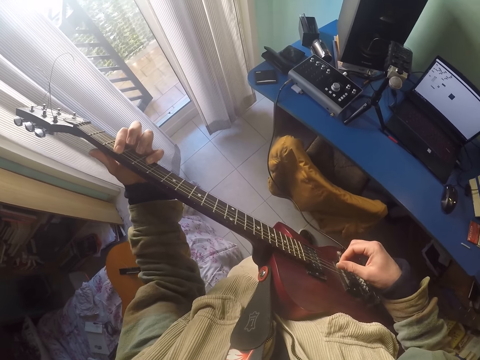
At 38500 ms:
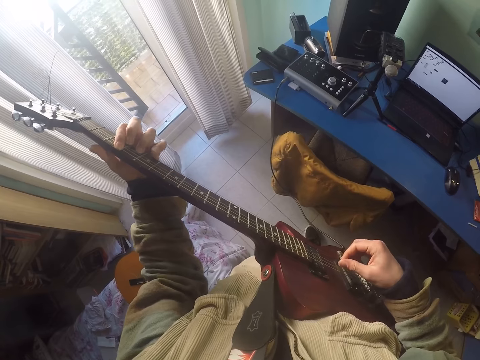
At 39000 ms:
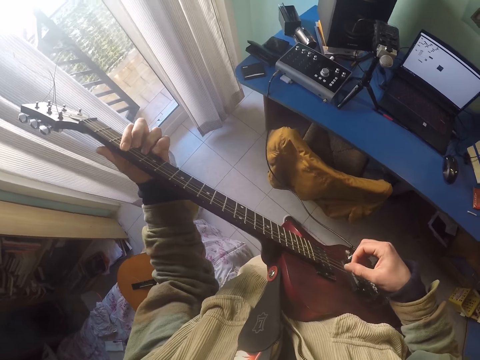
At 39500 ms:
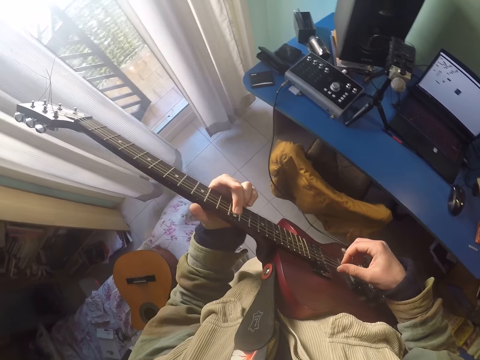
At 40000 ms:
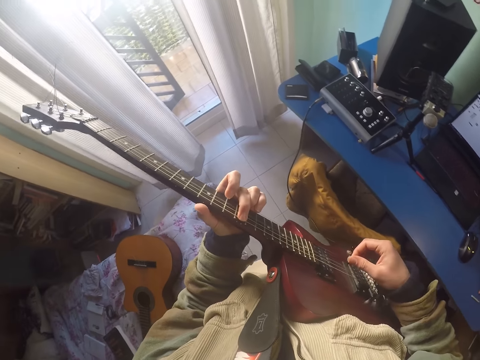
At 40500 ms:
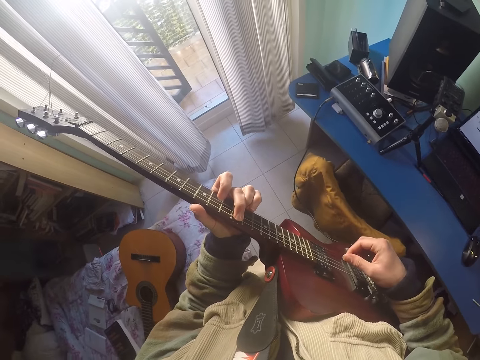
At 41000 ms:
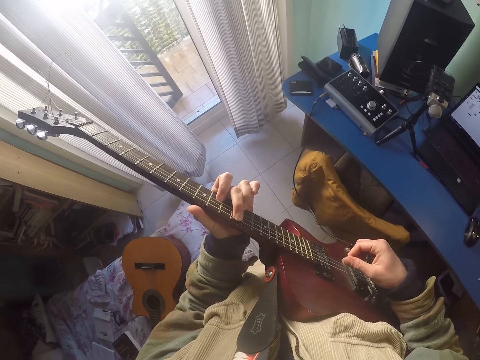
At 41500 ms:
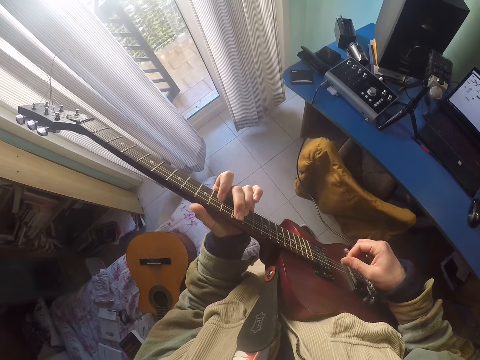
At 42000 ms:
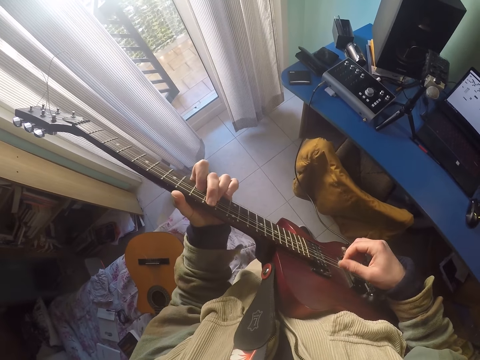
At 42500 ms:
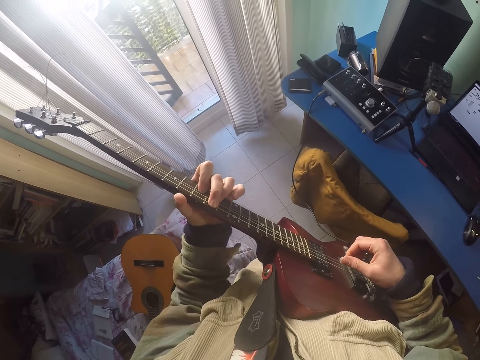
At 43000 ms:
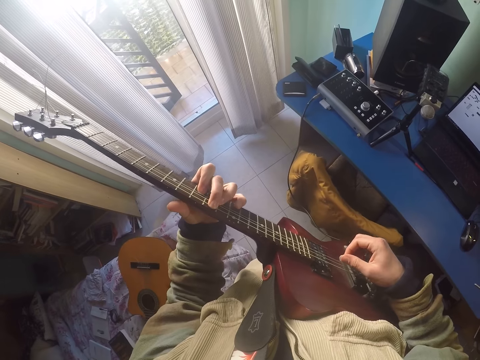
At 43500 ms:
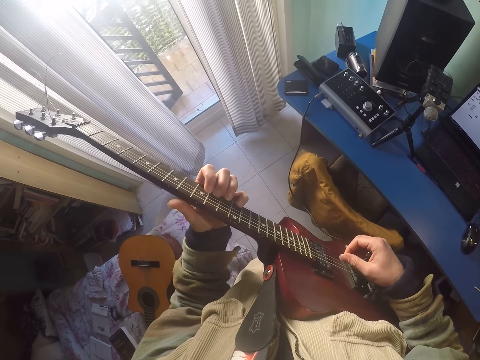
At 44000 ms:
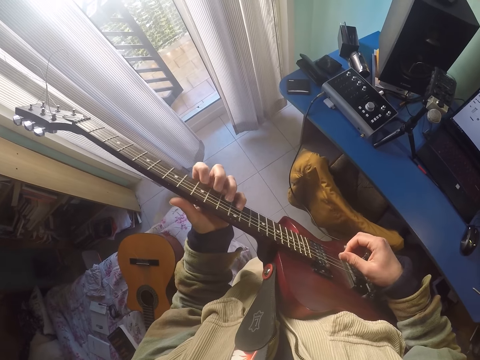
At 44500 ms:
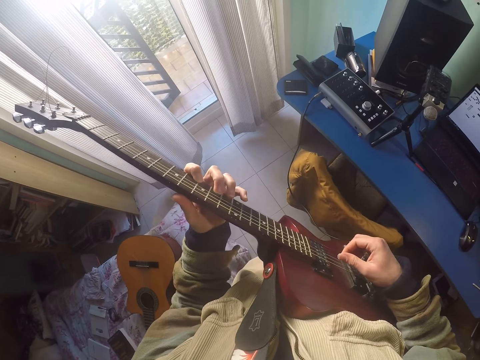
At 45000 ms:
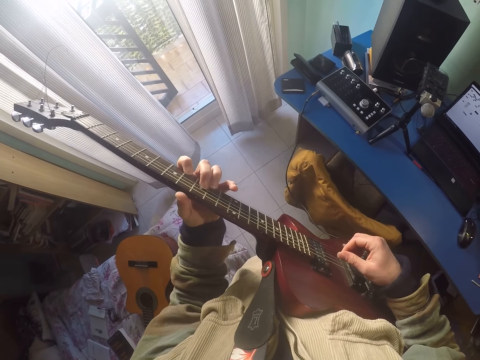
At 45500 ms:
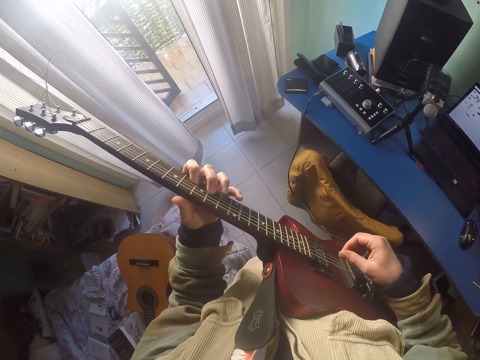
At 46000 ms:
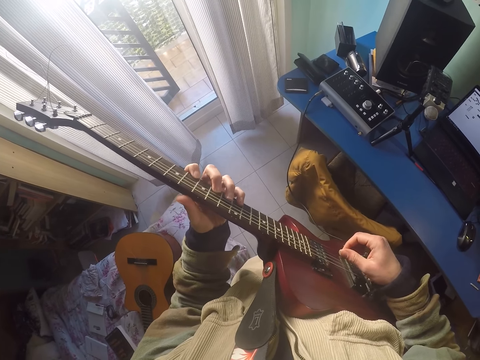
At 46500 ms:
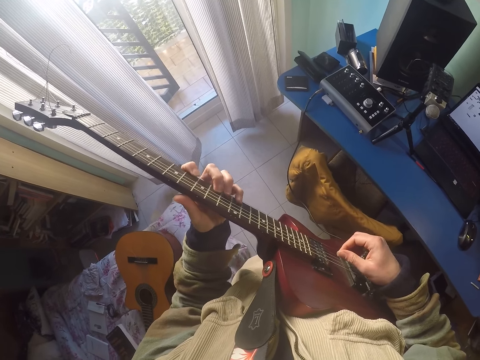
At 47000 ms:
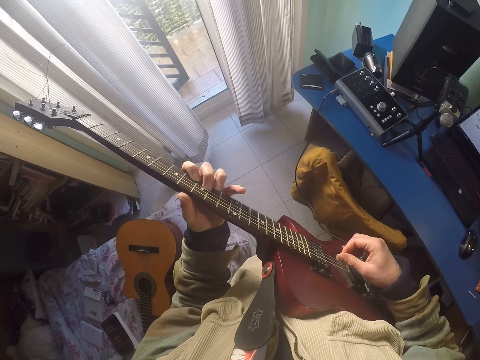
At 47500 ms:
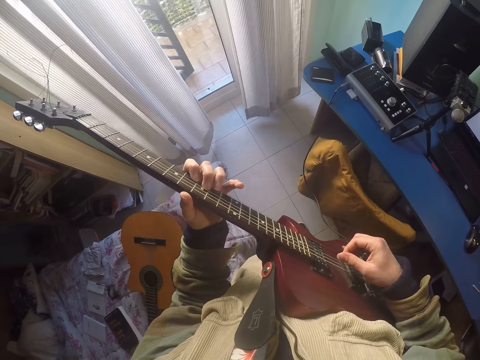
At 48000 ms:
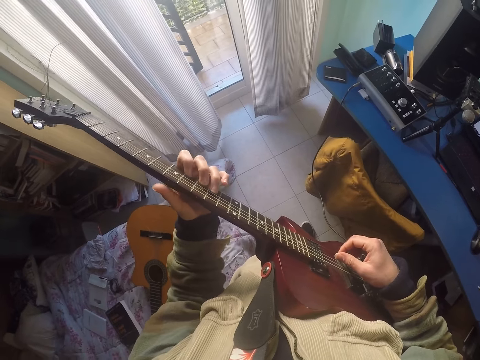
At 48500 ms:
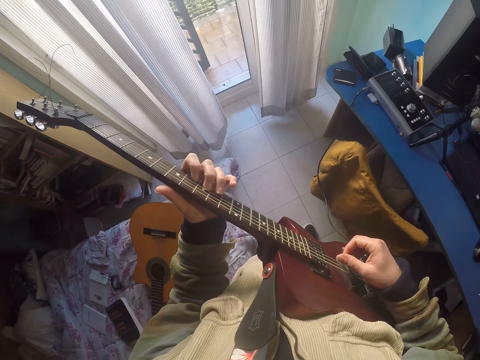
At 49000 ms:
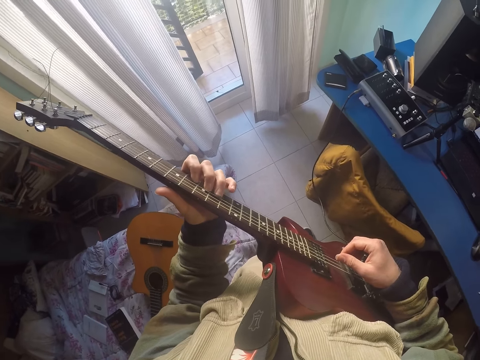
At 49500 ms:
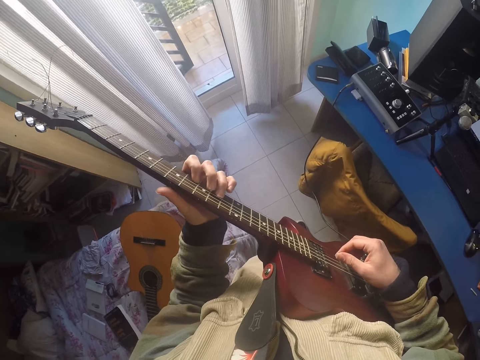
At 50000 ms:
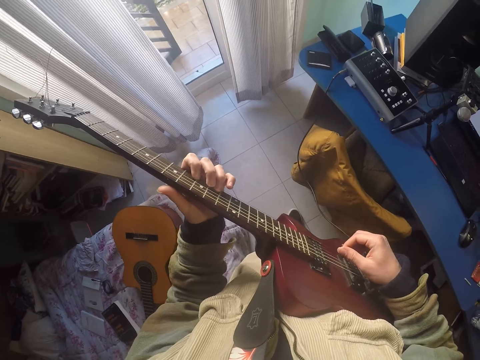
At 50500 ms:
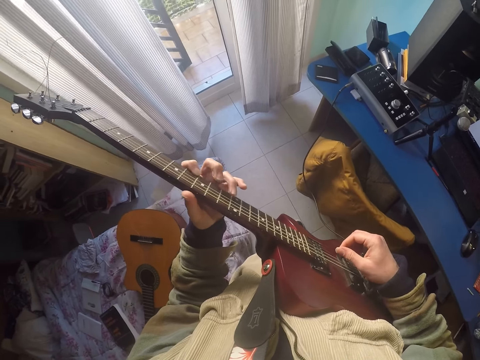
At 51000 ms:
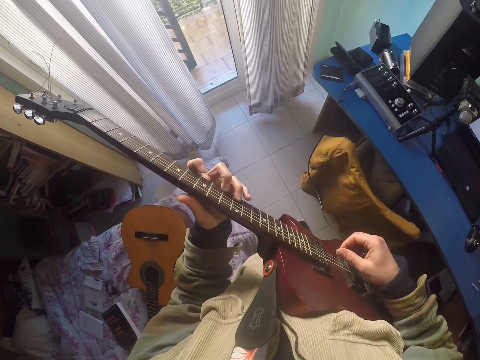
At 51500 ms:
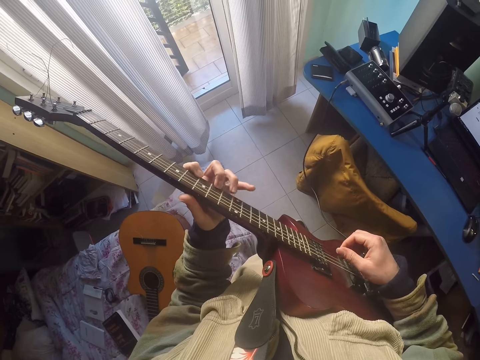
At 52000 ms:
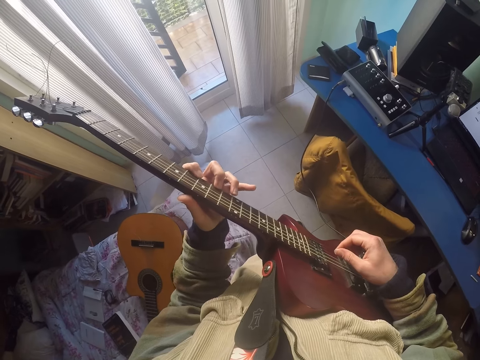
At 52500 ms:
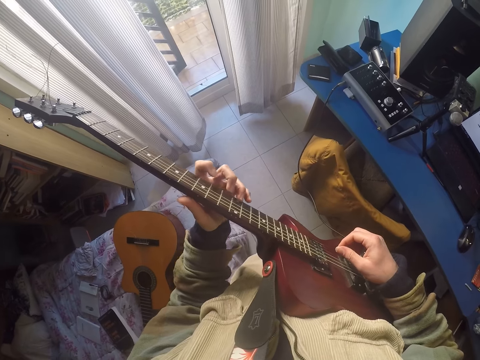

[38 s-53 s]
The camera wearer clicks the strings. They play the guitar.

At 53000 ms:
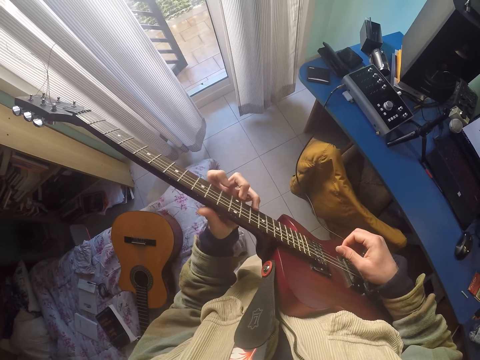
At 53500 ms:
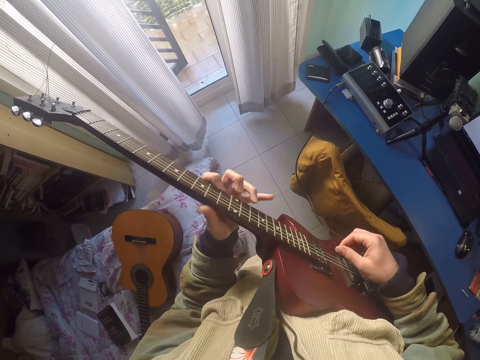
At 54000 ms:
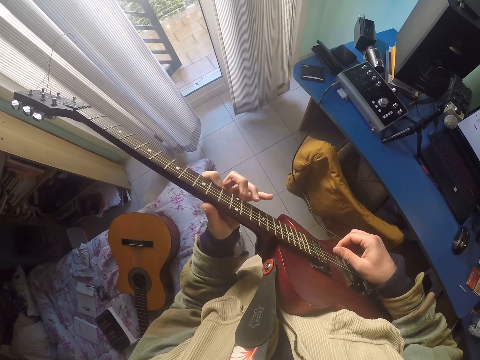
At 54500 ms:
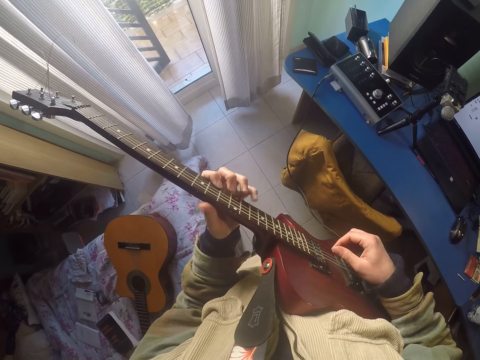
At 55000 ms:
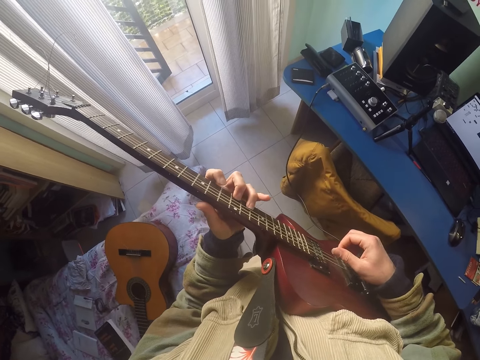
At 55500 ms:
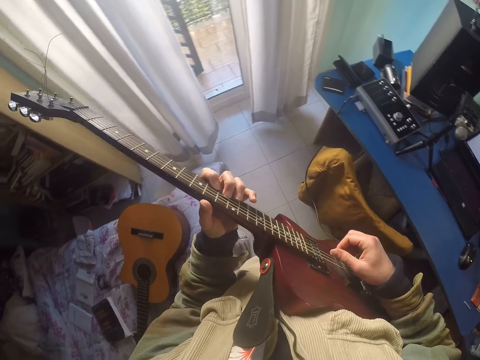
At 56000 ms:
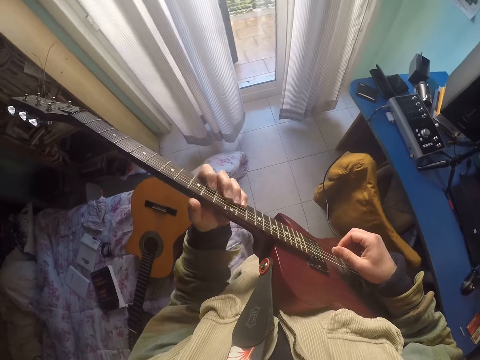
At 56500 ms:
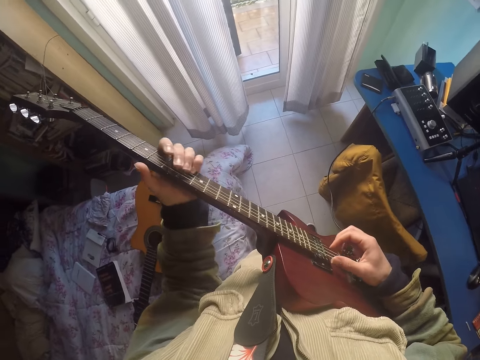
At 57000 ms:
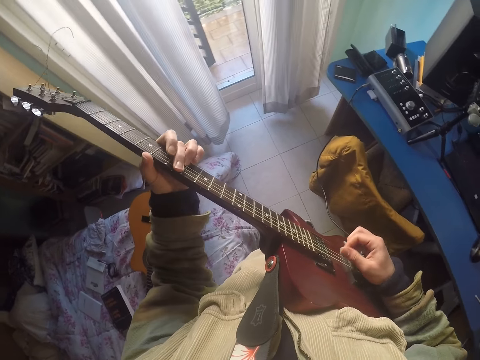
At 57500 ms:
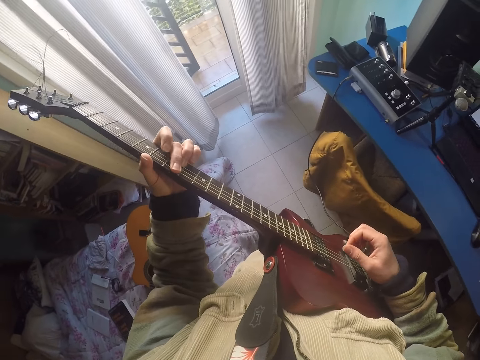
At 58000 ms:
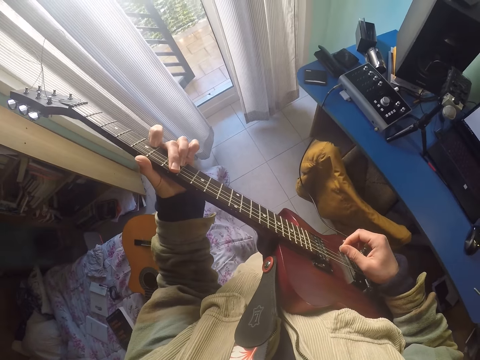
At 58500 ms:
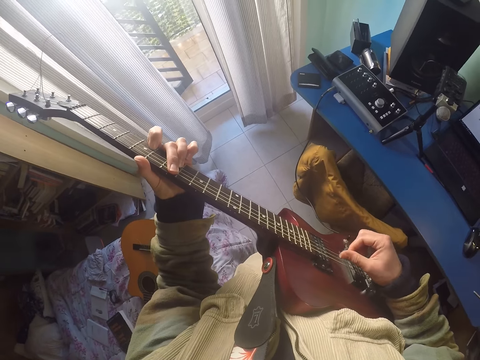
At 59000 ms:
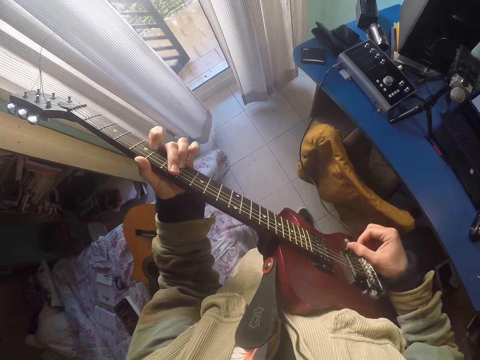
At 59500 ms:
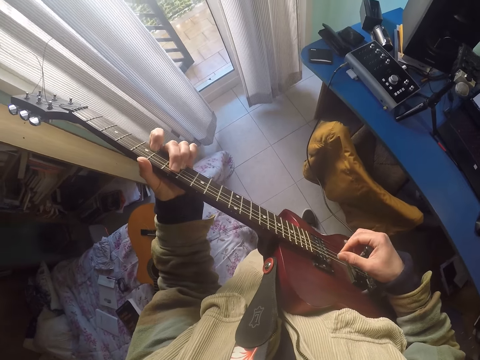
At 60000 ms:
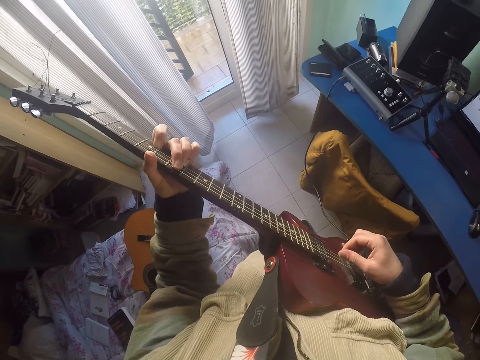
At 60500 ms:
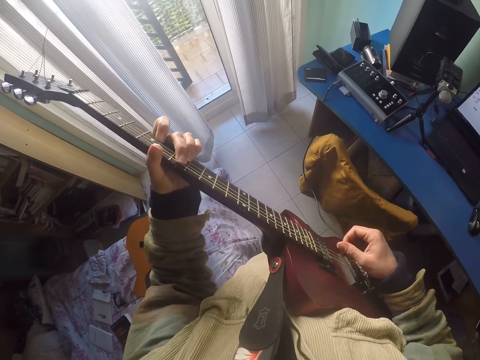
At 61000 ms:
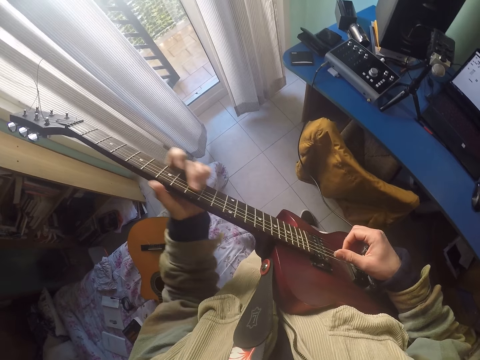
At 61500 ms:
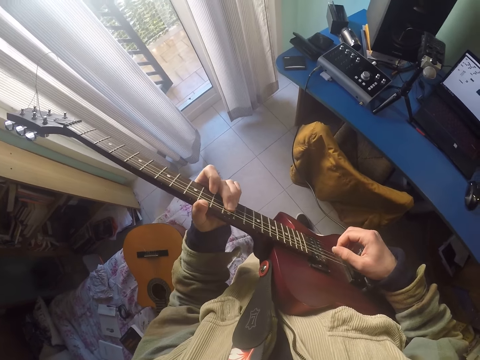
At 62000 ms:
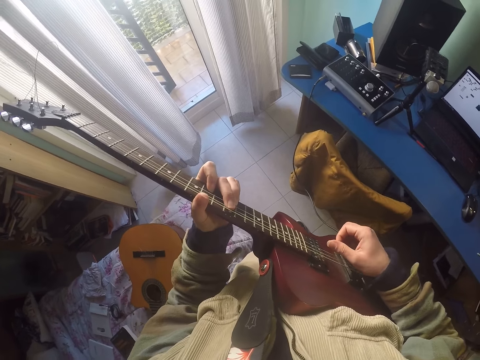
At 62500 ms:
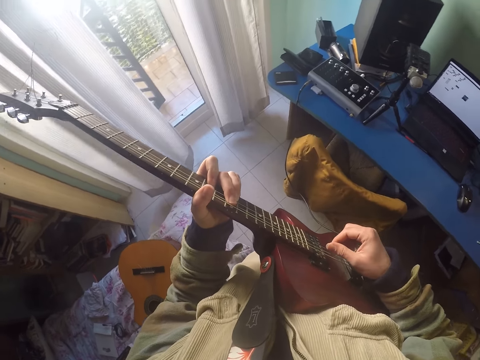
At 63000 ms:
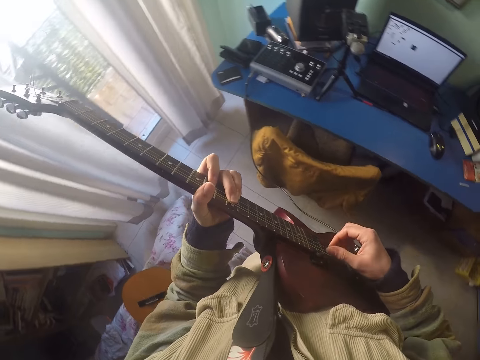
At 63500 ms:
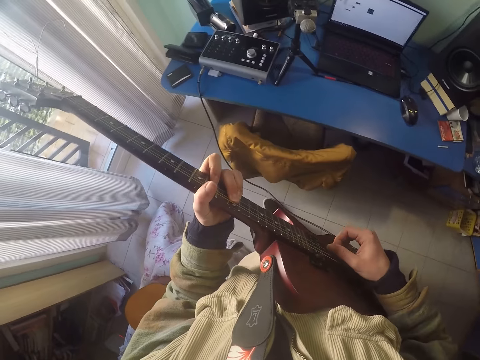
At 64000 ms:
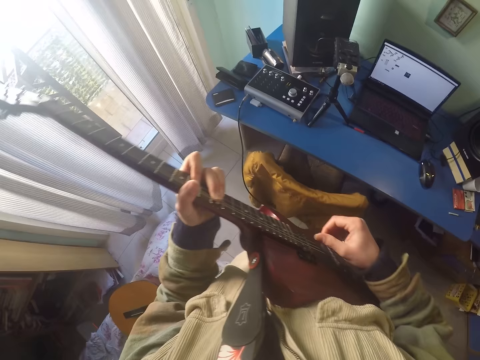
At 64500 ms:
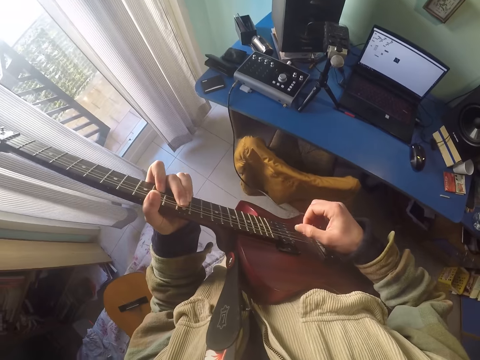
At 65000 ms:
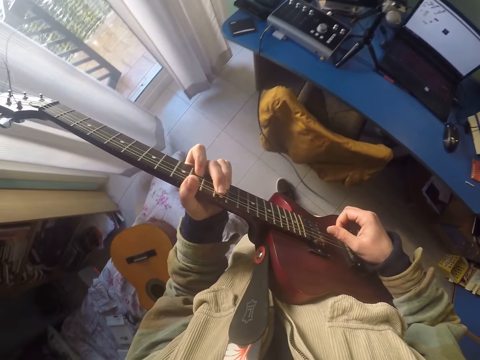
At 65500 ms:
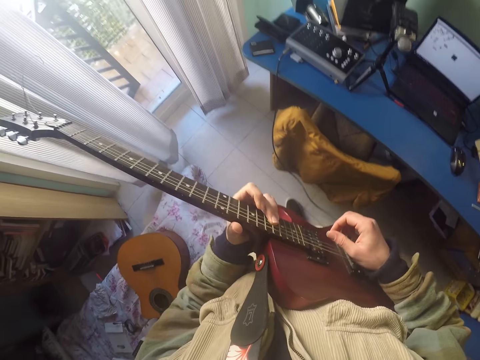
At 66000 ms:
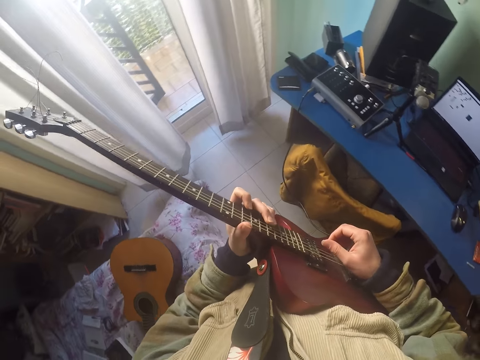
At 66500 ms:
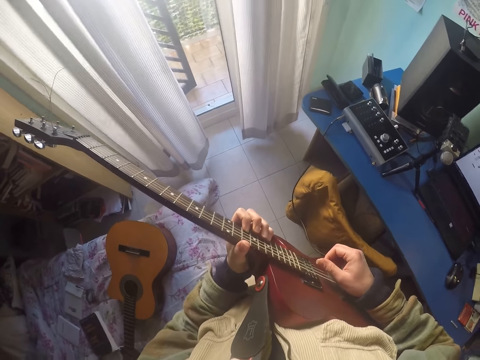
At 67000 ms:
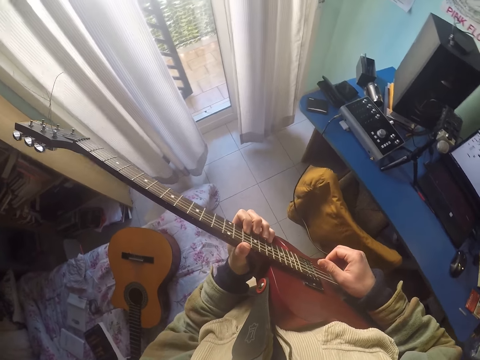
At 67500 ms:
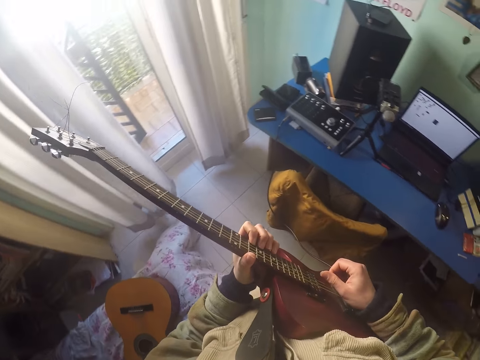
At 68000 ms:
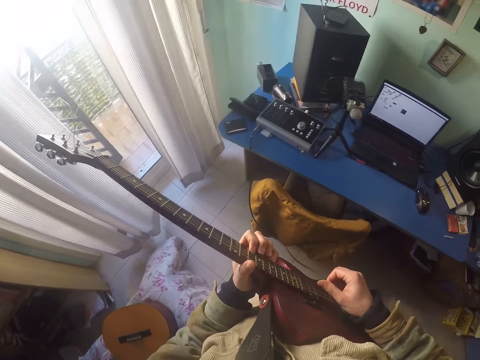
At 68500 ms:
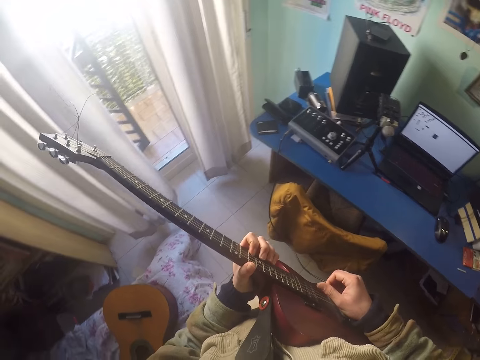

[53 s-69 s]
The camera wearer clicks the strings. They play the guitar.
